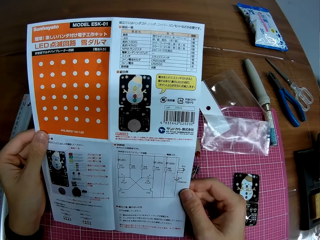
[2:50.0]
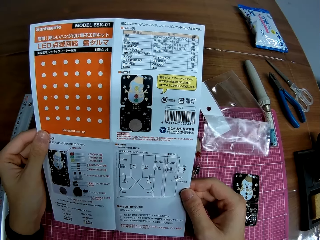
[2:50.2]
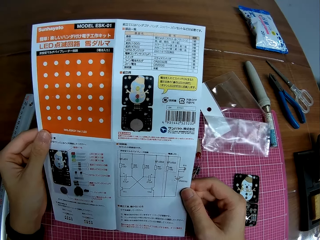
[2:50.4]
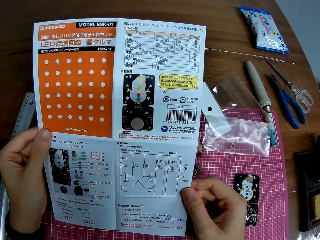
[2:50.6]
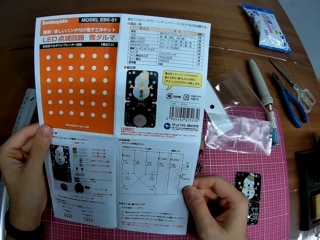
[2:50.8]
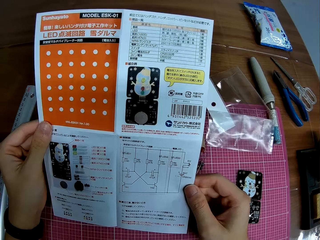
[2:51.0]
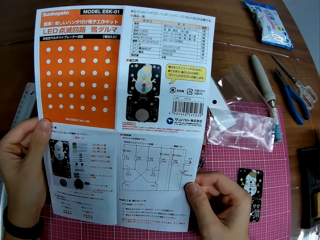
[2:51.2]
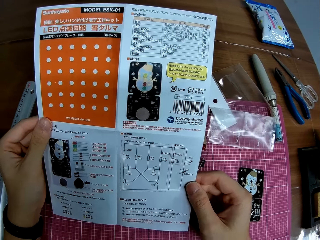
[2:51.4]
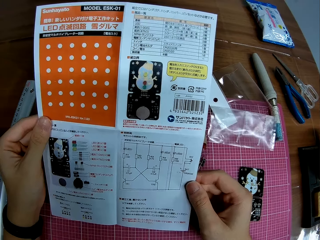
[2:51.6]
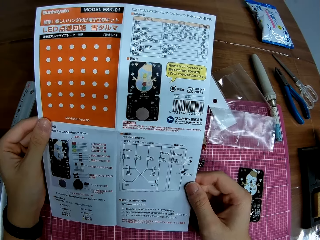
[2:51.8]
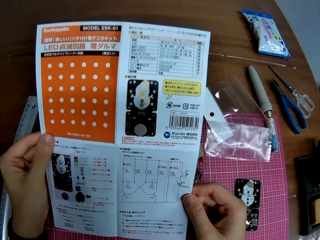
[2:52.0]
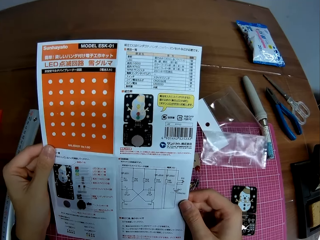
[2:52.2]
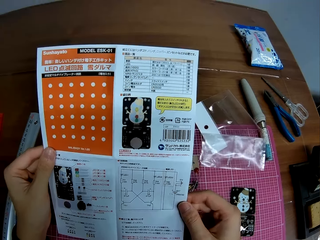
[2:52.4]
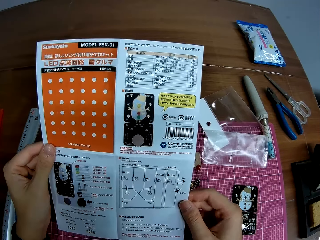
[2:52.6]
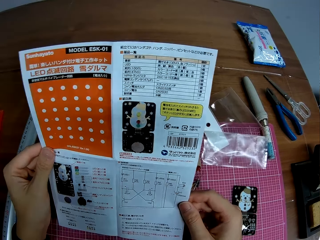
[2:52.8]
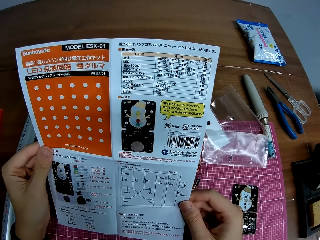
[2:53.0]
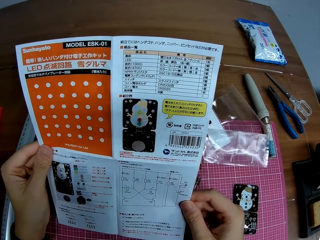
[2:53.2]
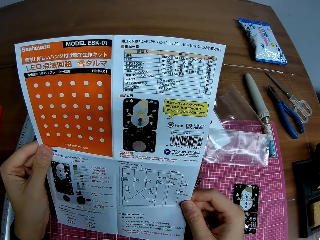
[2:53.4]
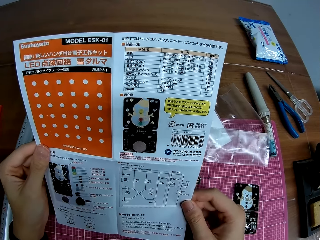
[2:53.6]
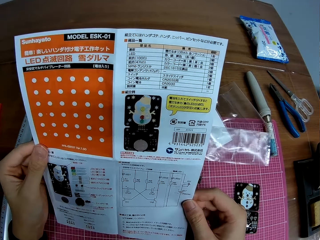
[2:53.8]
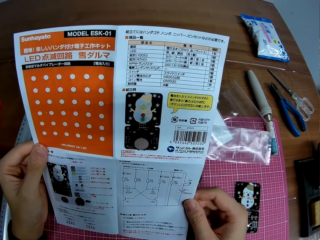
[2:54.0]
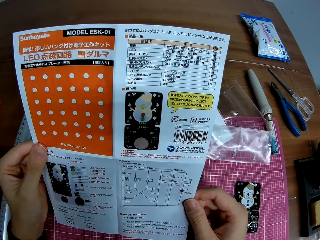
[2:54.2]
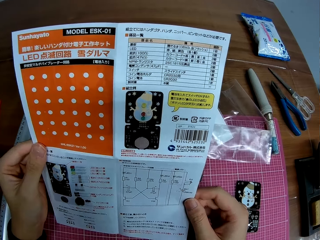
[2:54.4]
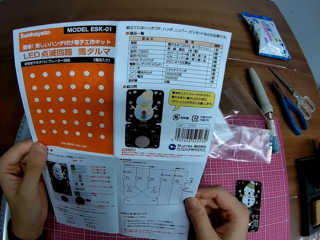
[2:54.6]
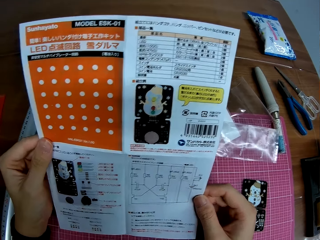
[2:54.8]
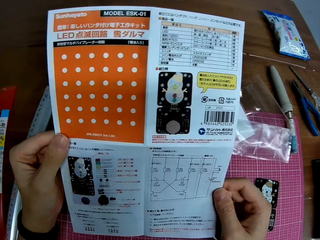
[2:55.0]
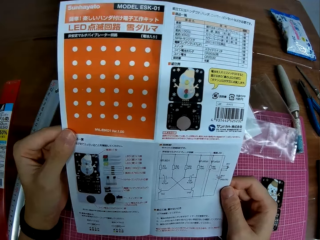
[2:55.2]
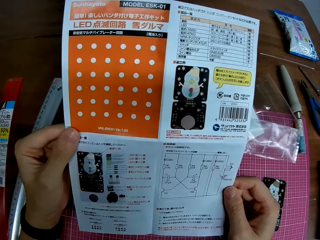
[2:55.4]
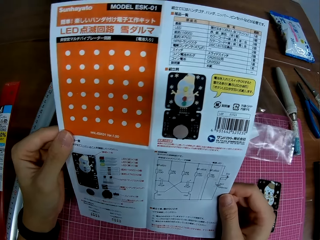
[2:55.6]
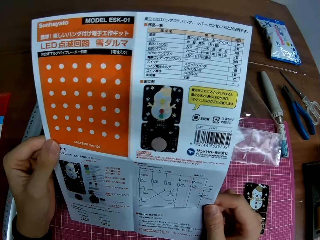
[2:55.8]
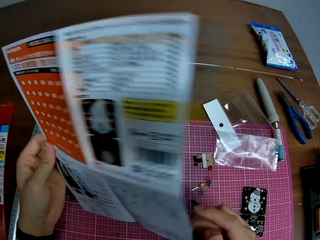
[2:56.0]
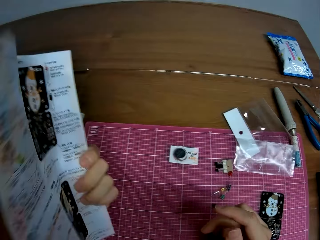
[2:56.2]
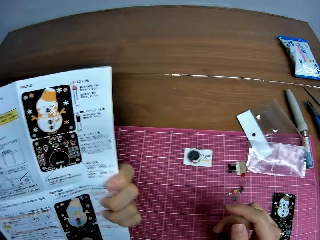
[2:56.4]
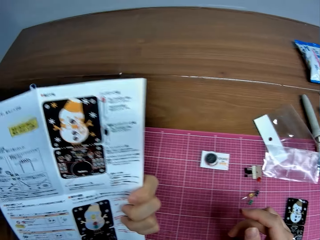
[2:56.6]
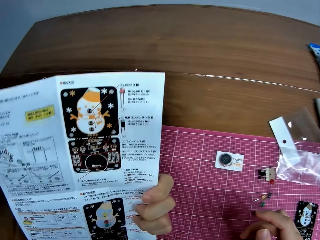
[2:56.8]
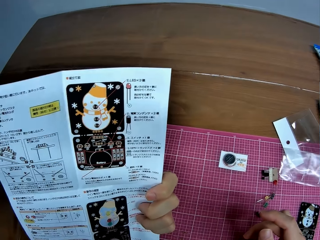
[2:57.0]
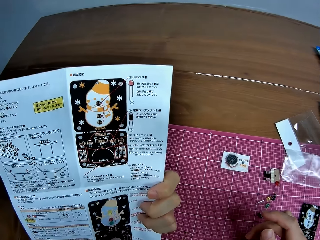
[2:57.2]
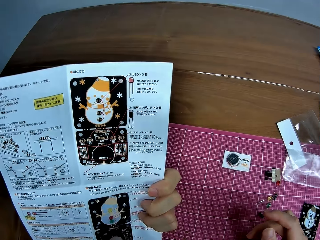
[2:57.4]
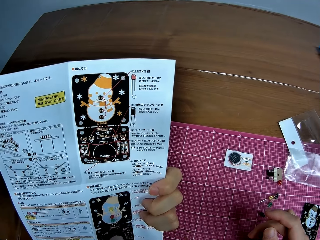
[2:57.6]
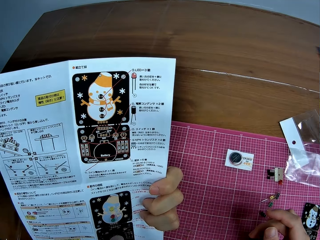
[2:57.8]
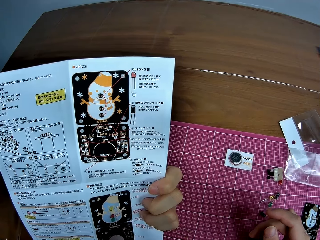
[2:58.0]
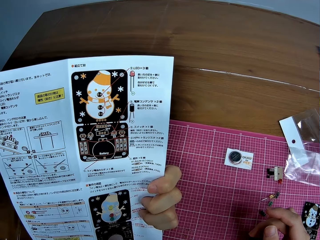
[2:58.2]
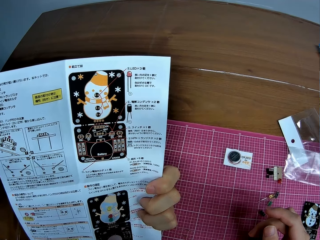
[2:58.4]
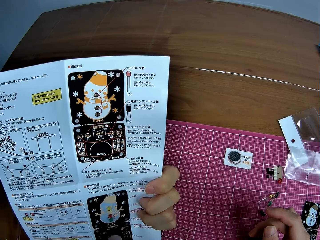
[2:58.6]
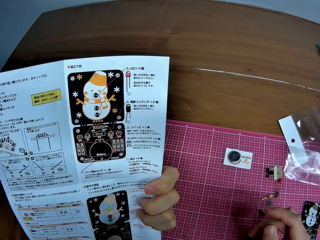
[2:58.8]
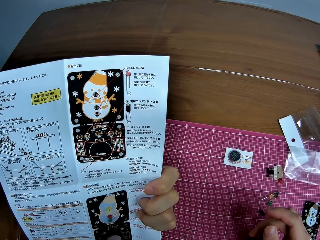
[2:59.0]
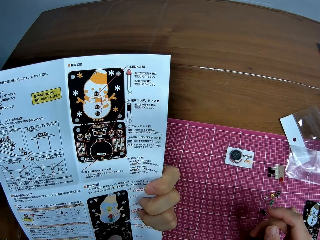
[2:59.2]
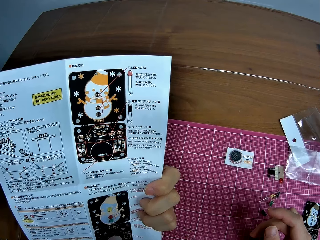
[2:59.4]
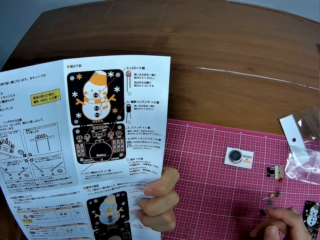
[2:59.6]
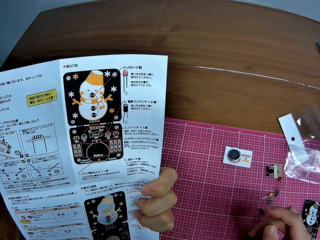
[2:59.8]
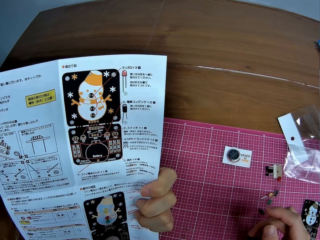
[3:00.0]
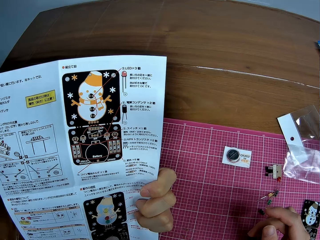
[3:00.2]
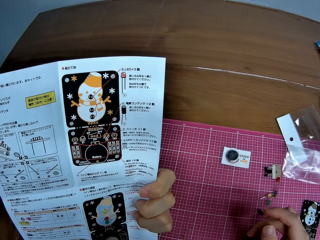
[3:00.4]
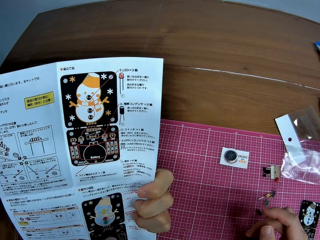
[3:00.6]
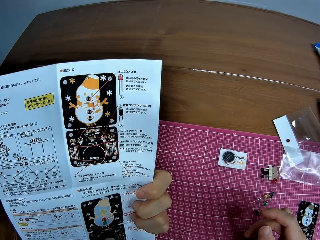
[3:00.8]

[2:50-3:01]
The camera wearer turns the sheet or manual to the other page. They stare at the manual.

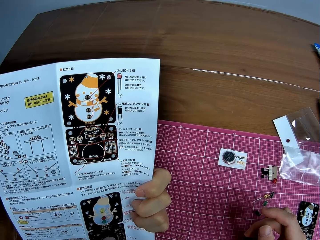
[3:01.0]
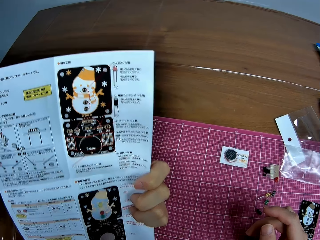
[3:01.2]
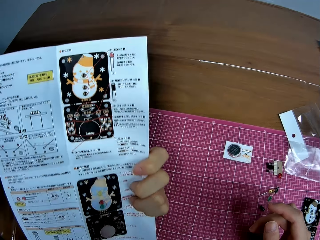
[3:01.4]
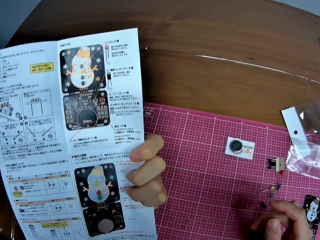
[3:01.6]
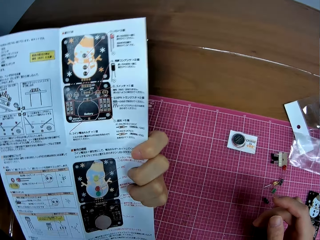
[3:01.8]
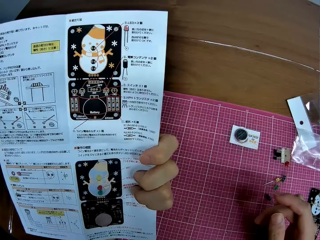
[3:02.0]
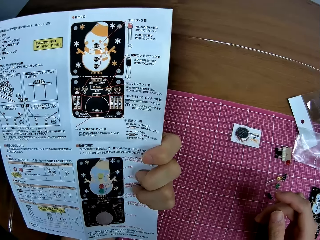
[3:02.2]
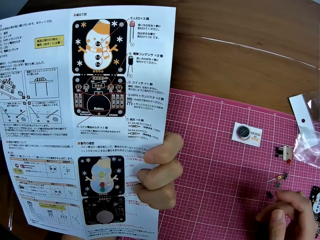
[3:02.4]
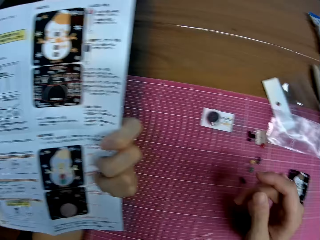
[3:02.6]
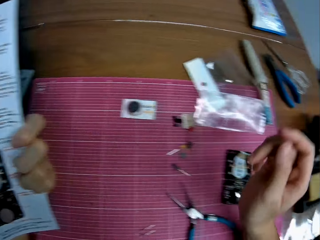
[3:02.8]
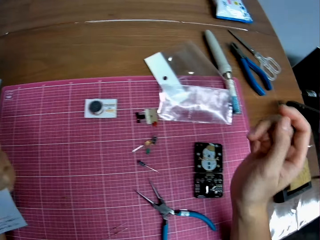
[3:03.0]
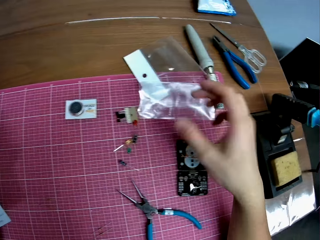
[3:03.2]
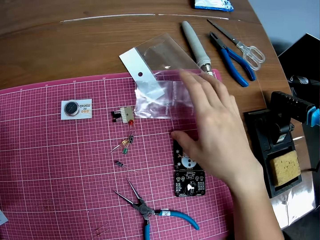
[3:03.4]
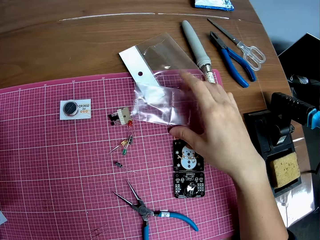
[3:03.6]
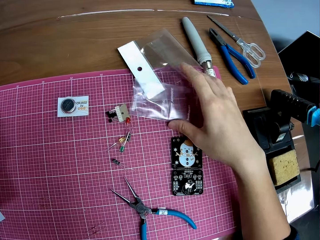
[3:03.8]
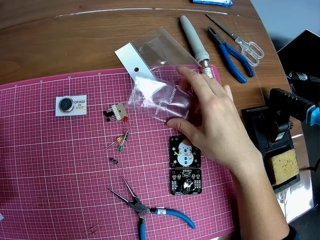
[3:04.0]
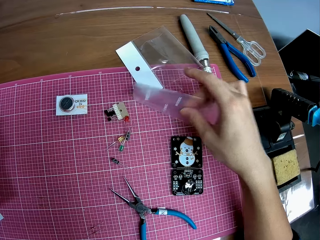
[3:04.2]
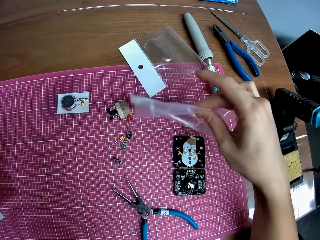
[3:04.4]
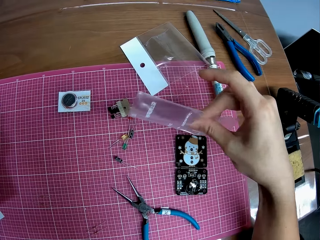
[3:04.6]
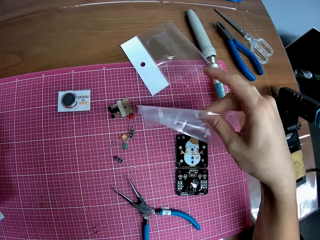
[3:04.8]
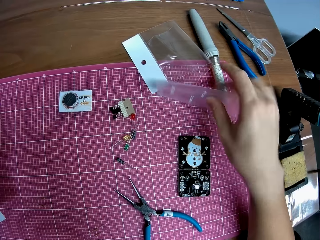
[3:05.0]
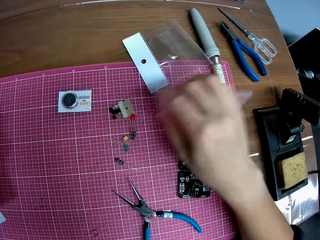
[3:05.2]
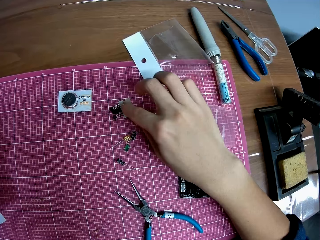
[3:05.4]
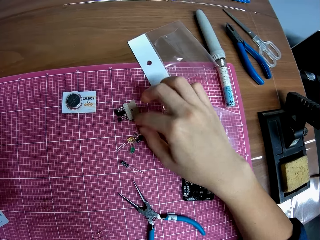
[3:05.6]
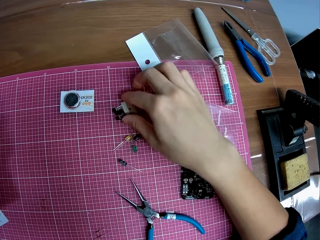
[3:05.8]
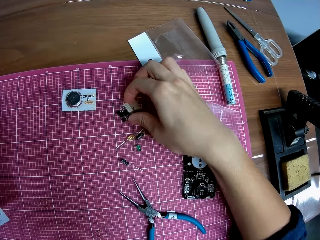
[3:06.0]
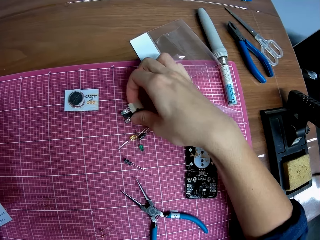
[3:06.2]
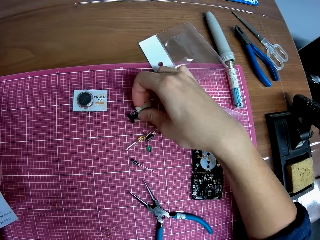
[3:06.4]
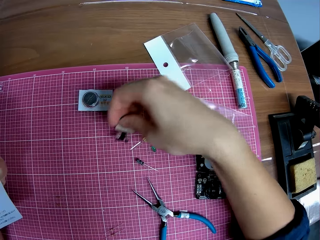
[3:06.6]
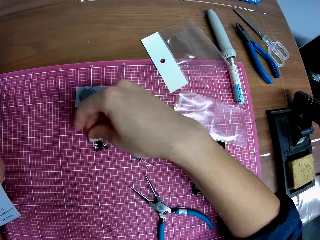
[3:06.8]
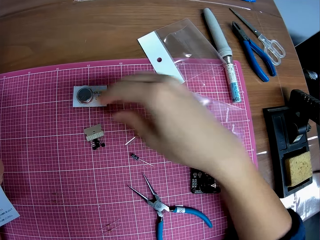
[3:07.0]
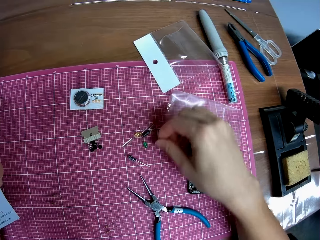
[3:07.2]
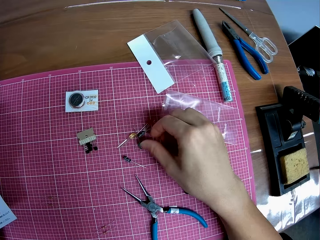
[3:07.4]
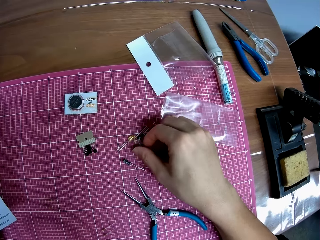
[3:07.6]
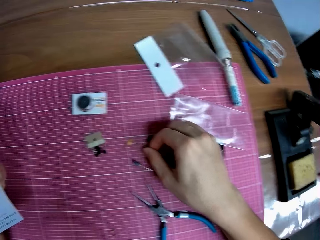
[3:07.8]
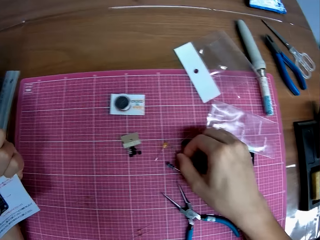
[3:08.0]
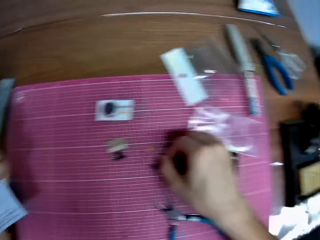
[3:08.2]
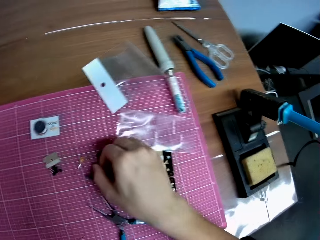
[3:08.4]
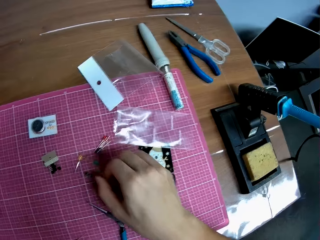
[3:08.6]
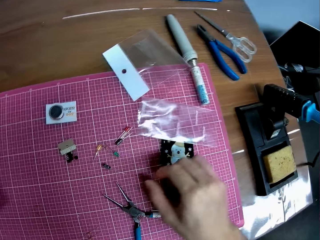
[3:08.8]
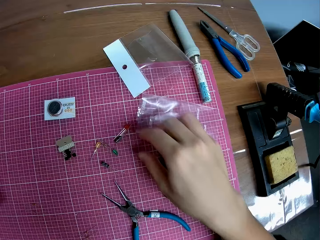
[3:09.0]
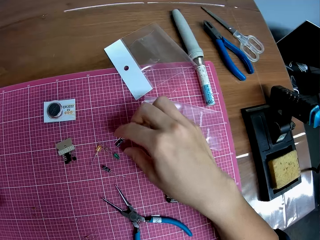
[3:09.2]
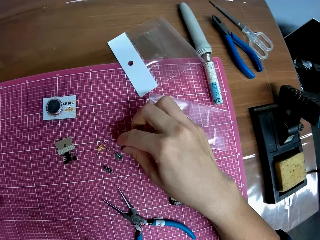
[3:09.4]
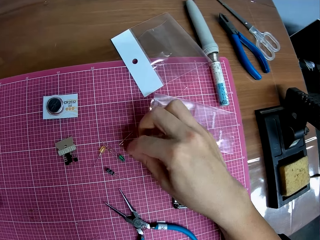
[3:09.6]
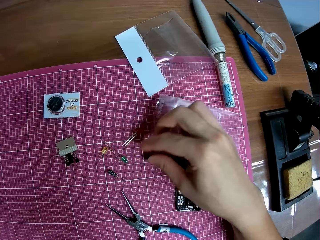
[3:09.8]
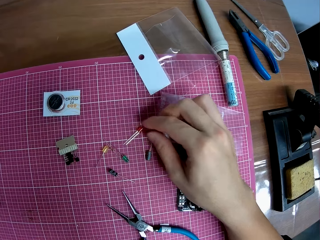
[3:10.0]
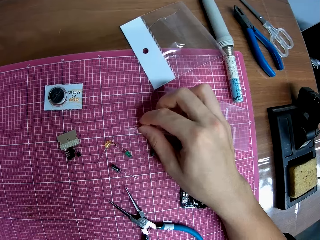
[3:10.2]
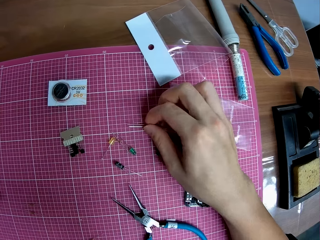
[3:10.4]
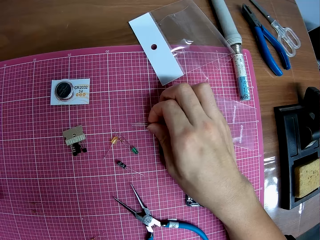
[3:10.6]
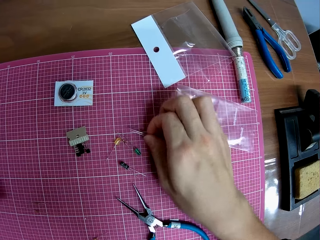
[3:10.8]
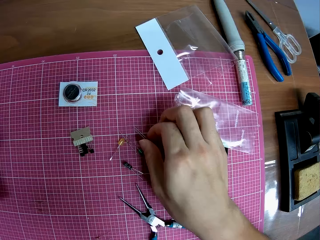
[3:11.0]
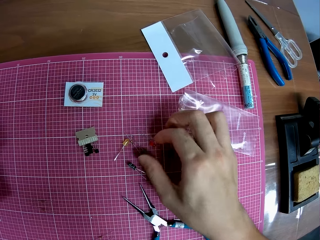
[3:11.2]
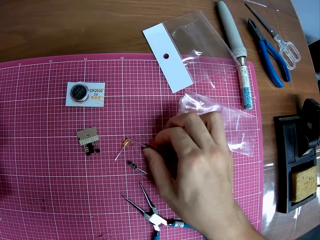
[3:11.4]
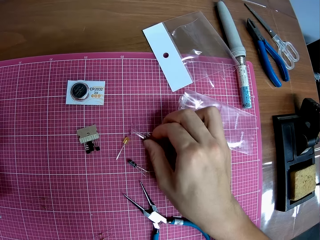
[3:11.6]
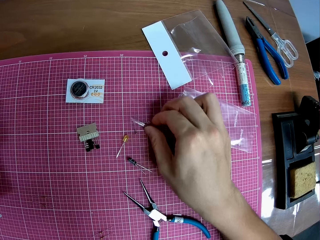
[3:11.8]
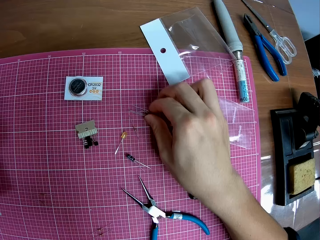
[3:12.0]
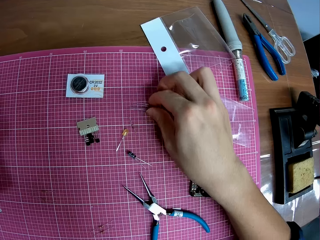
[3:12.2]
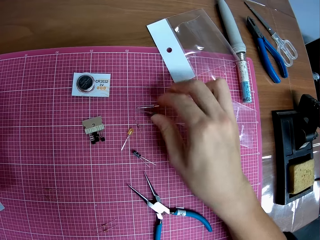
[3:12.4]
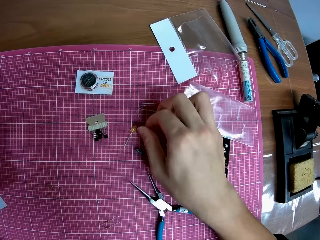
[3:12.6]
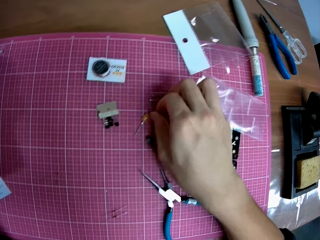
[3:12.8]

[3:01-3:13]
The camera wearer moves his hand forwards. He picks up the smaller nylon pack or paper from the table with his hand. He rubs the paper with his fingers and throws the paper on the cutting mat. He moves a small circuit board from the table. He picks up the circuit board with his hand. He moves his hand forwards and places the circuit board on the cutting mat. He moves his hand forwards. He moves some of the pins on the table. He holds the LED lamp with his hand. He looks around. He lets go of the LED lamp. He holds the LED lamp with his hand. He lets go of the LED lamp. He holds the LED lamp with his hand. He gathers the LED lamps together with his hand and pushes the LED lamps backwards.
